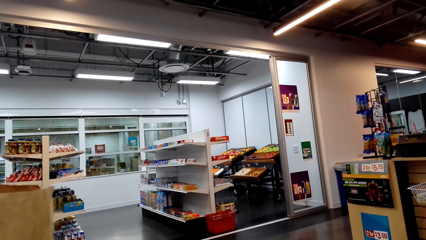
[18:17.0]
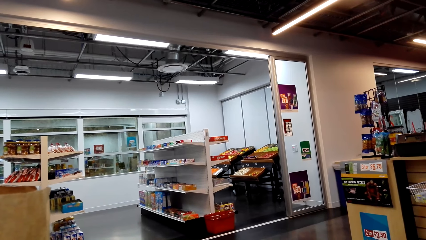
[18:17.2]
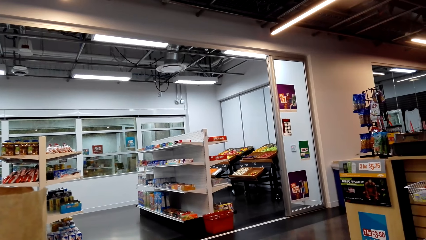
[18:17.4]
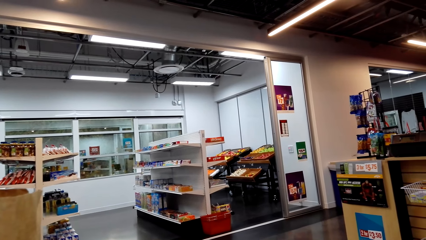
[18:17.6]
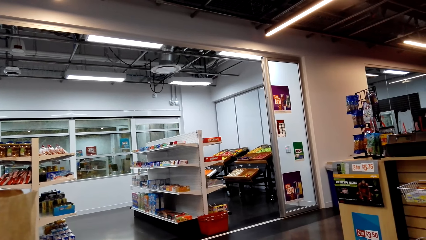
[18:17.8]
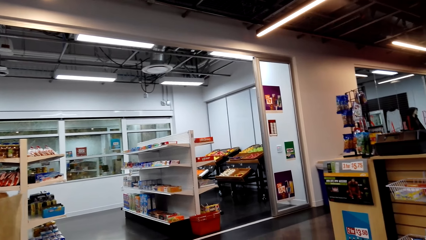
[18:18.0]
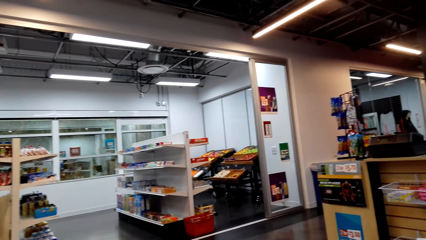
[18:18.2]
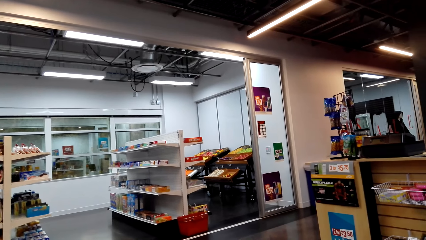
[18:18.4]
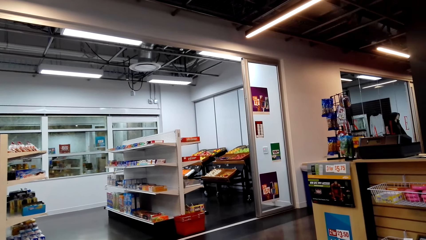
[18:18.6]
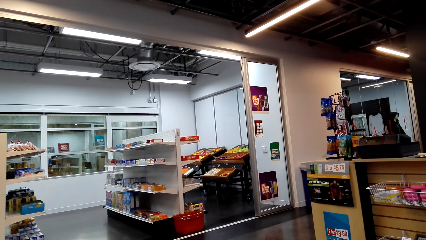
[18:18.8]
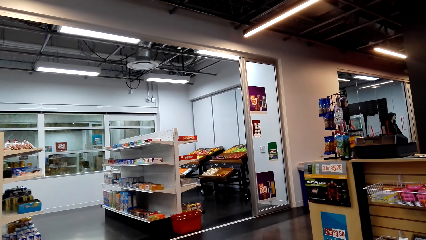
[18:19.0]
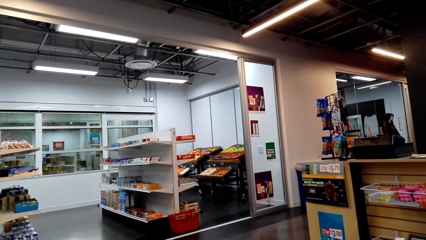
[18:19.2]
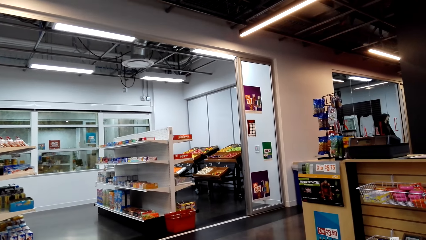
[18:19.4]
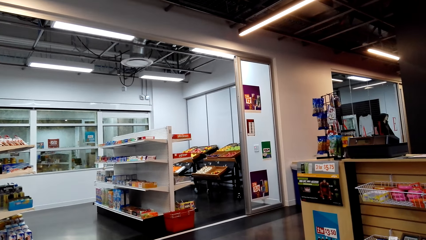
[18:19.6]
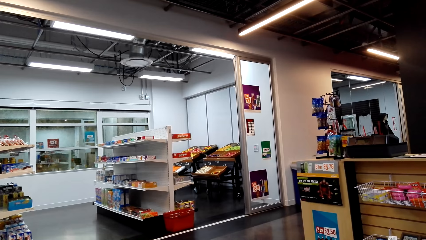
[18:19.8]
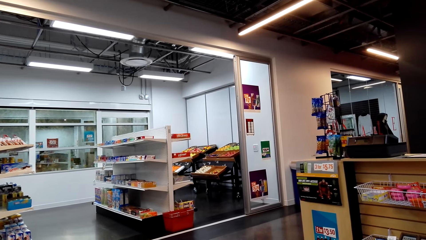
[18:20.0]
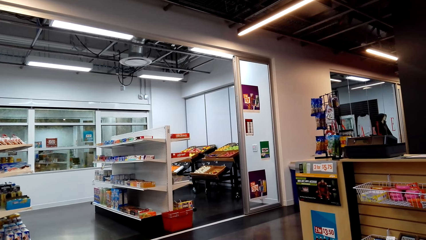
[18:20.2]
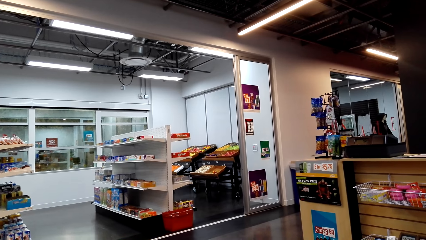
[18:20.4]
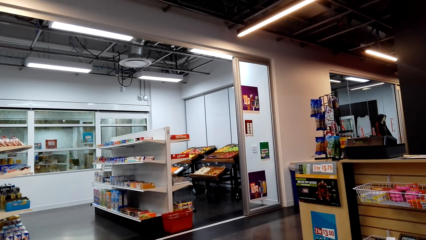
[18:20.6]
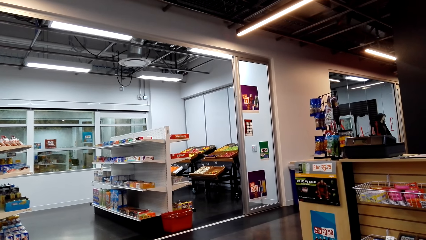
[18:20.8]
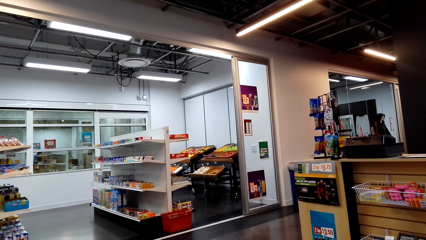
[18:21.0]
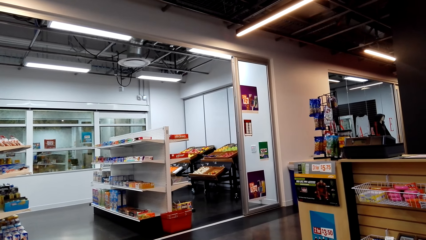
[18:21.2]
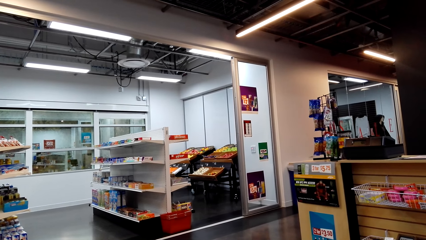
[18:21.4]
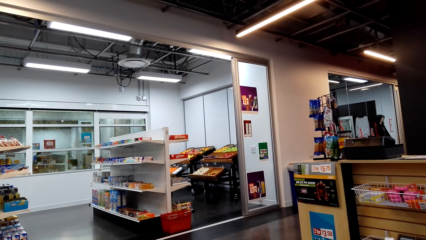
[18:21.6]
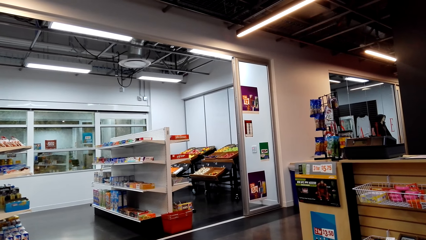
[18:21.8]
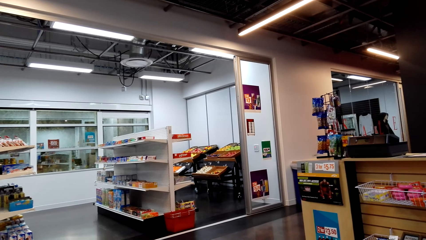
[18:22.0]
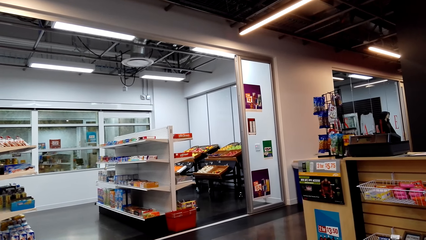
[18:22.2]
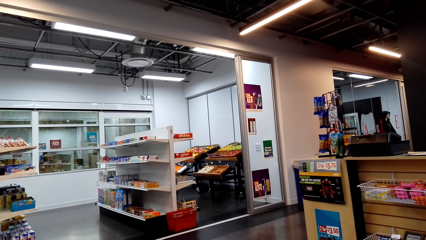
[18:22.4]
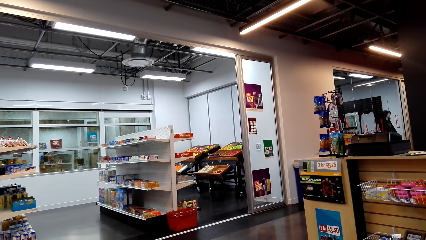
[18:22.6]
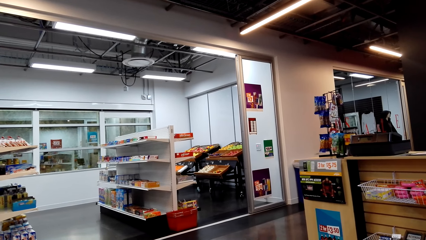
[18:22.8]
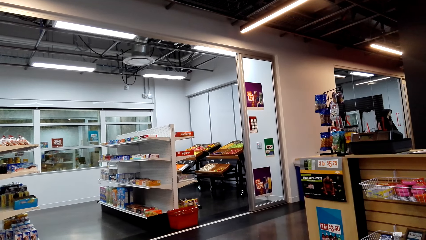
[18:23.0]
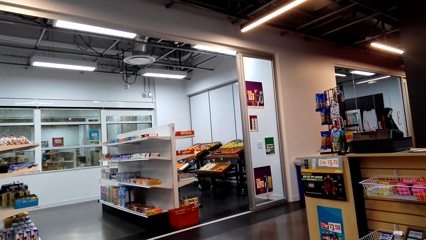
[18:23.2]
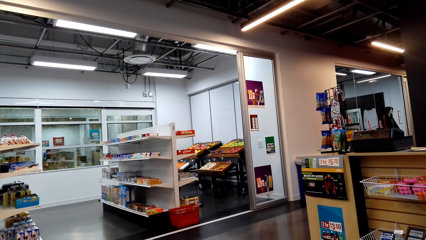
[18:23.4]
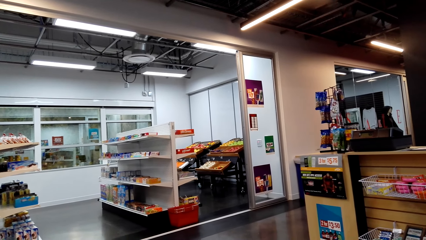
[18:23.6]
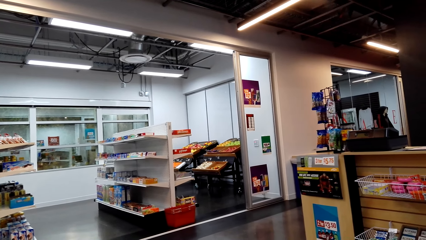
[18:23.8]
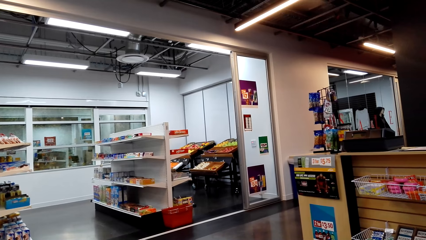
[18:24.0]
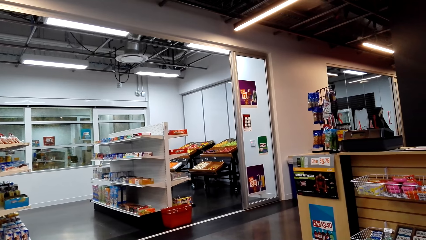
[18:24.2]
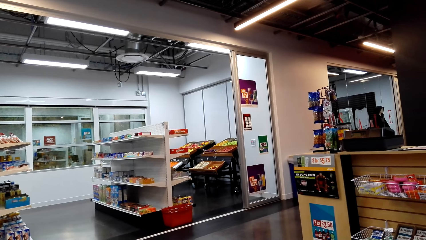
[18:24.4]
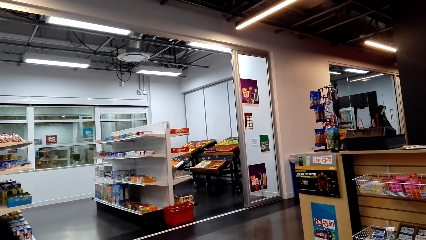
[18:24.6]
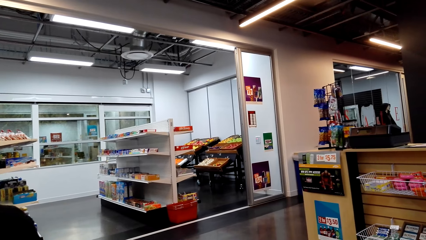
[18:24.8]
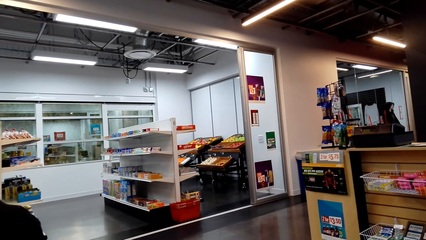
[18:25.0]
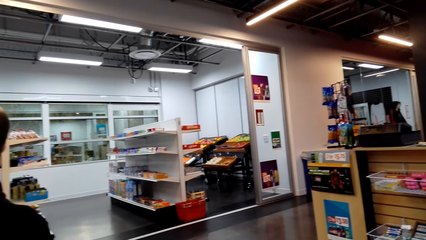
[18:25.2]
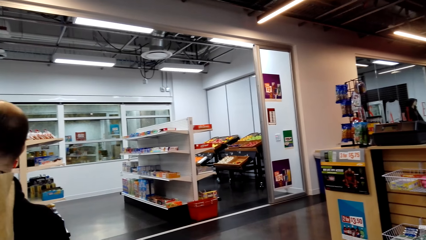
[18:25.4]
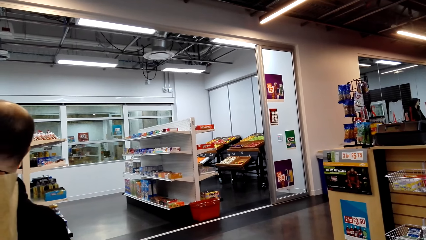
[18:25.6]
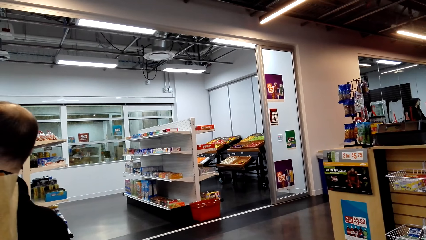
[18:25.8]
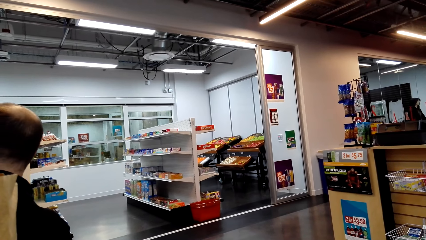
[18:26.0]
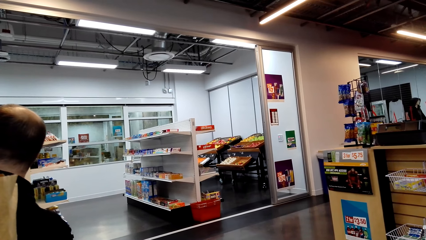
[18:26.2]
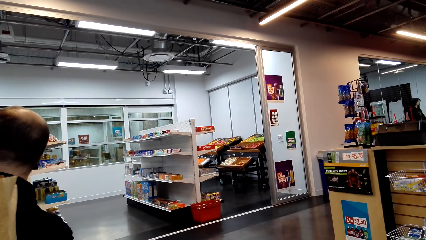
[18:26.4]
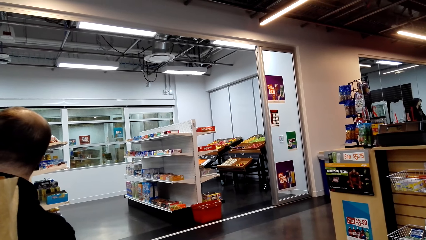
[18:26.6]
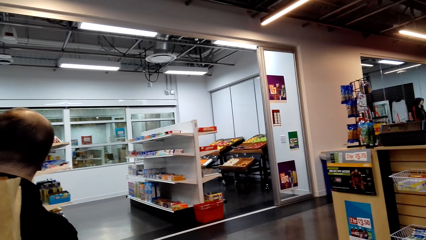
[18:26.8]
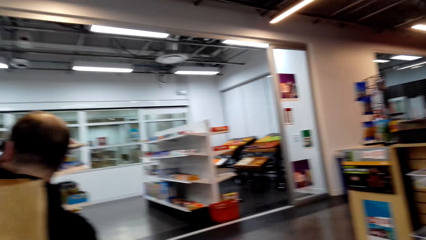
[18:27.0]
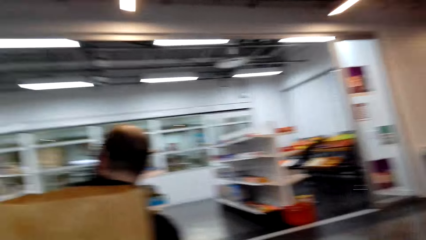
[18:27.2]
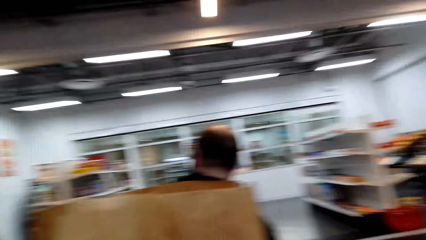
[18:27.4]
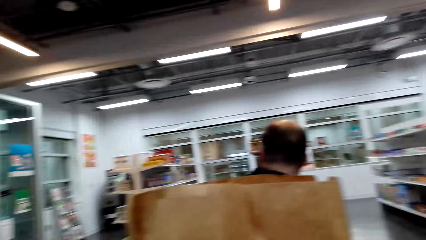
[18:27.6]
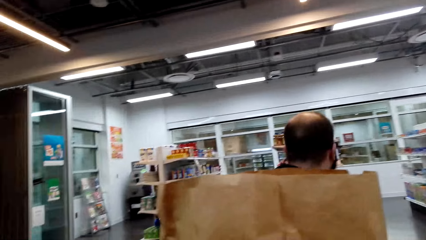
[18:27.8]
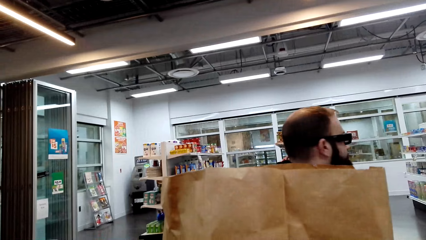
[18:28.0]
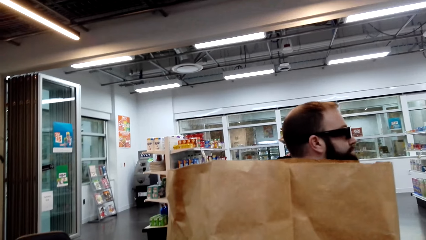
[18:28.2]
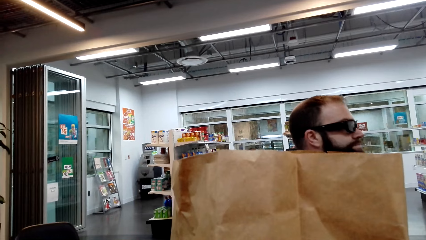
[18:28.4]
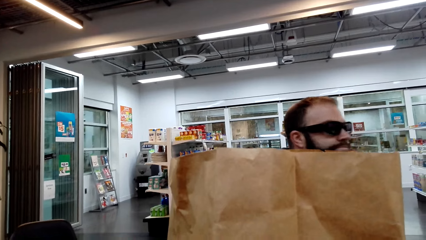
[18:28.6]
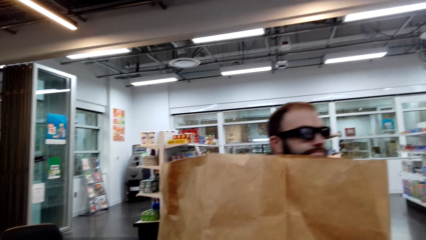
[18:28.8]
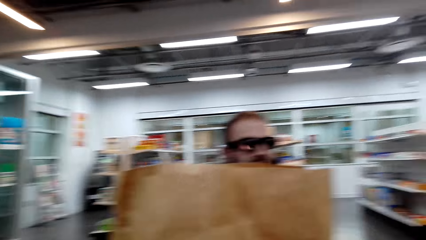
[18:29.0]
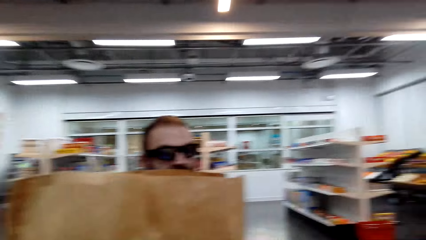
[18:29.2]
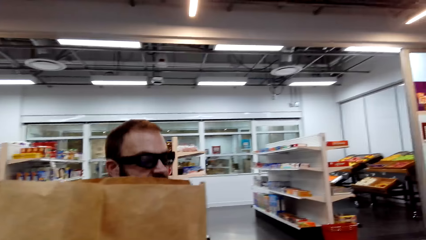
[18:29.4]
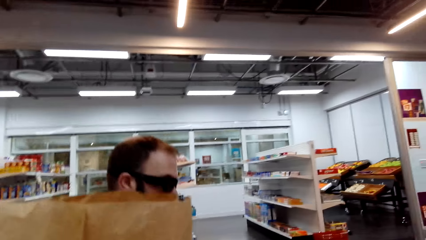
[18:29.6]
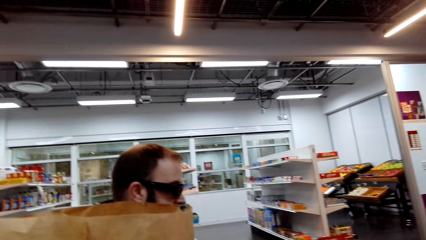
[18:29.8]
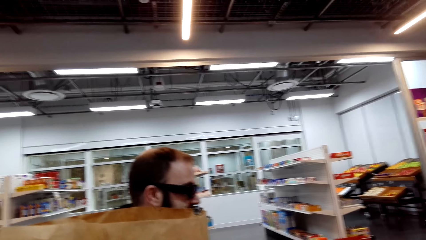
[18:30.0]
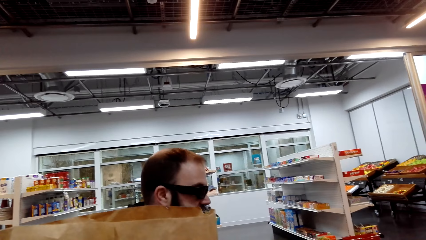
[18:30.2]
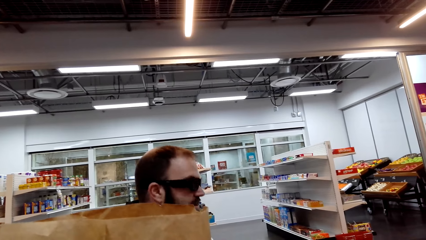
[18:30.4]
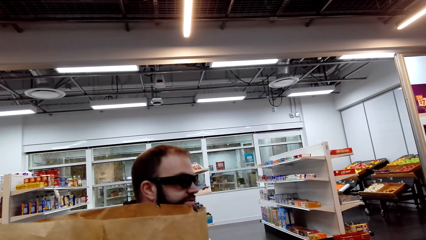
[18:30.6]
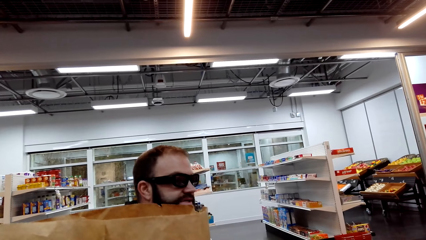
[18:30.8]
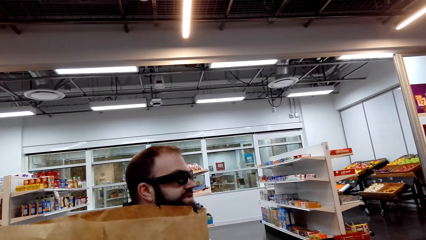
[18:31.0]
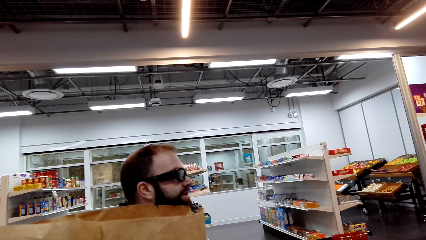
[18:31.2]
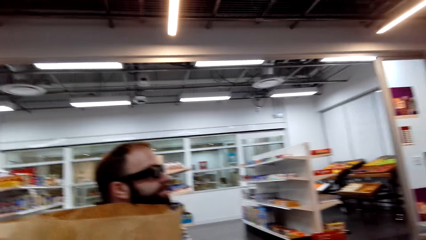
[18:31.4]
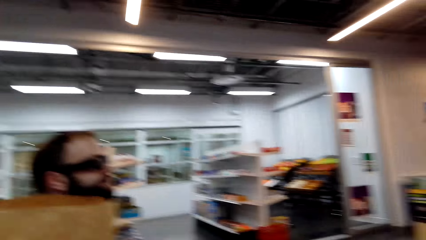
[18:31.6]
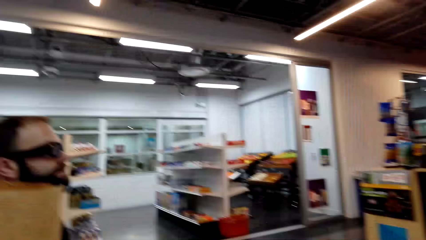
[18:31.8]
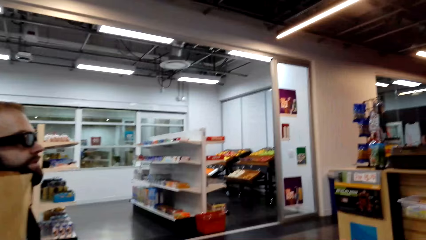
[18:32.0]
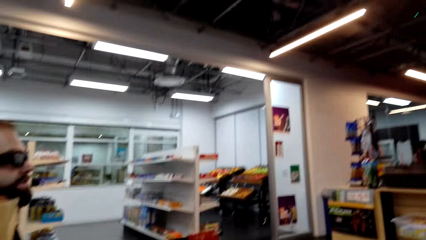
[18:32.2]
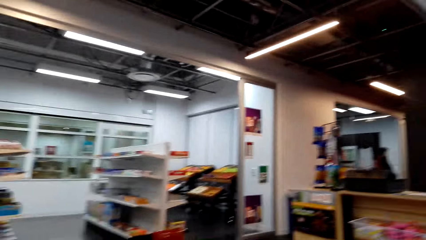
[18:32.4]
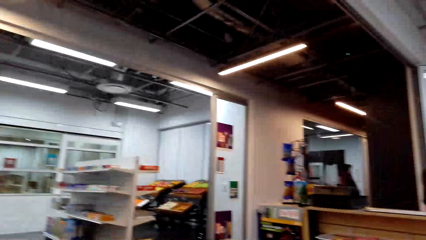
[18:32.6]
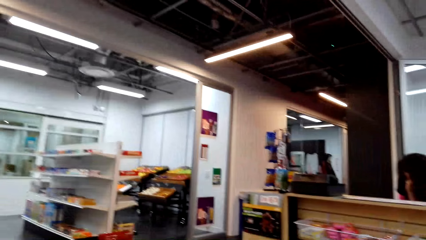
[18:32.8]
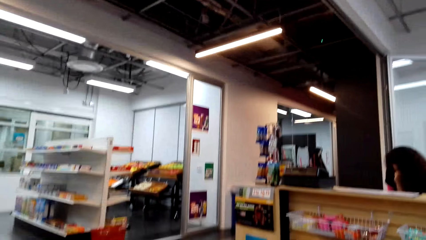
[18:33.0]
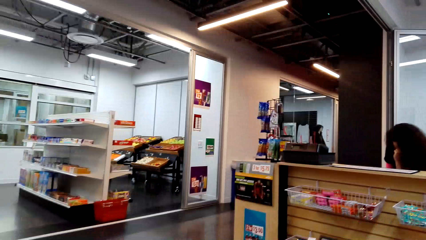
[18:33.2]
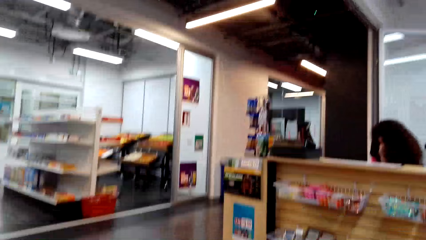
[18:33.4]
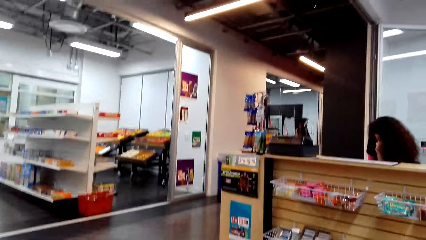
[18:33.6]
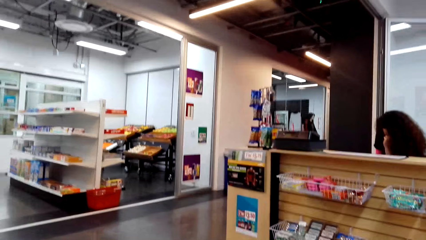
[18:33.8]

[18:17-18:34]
The camera wearer dialogues with a person.
